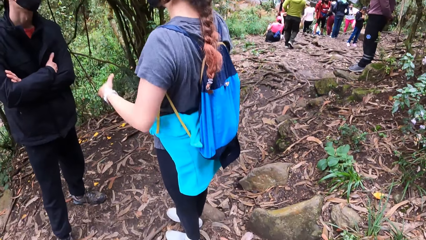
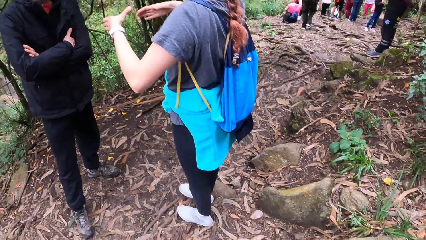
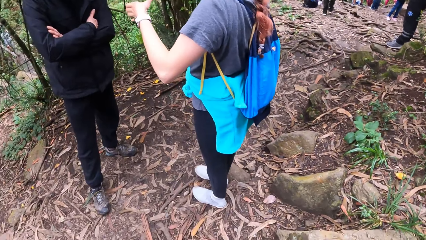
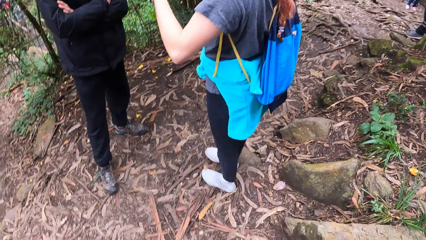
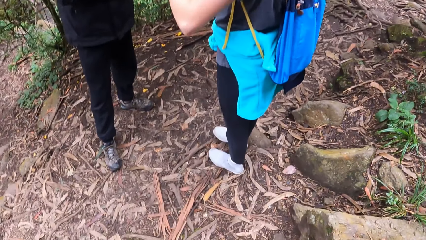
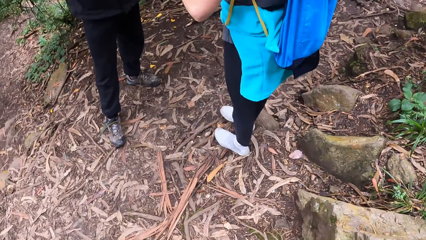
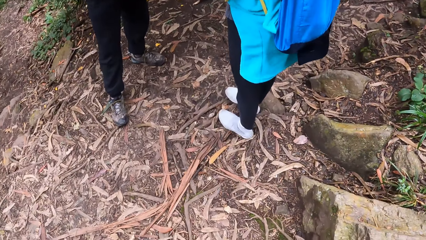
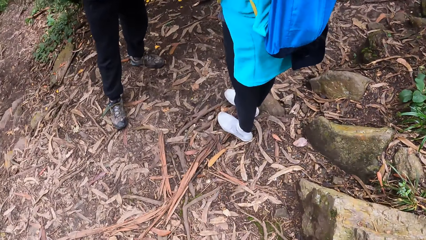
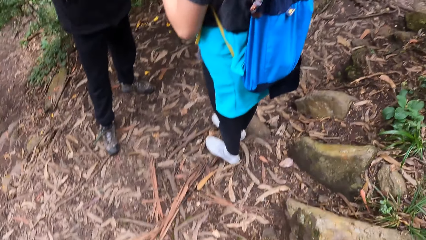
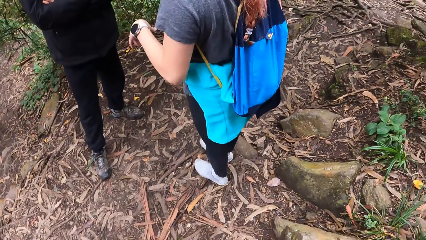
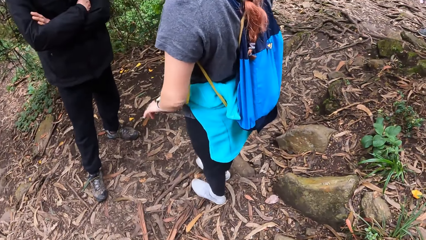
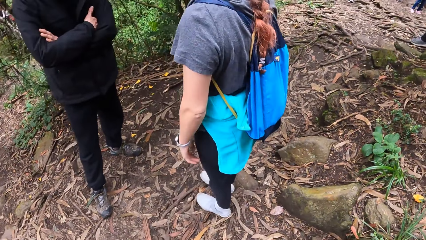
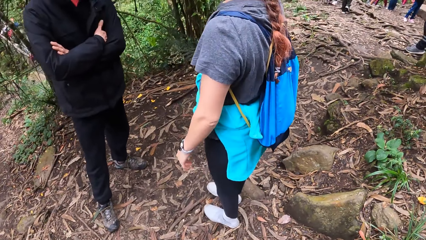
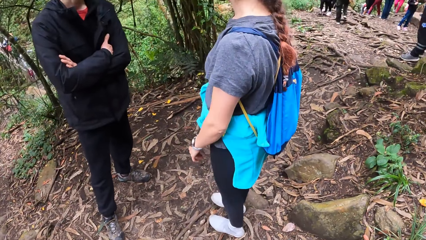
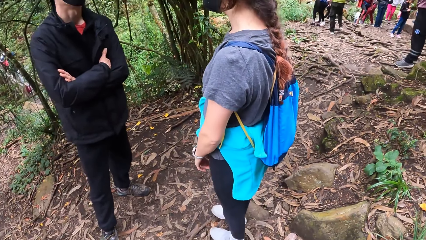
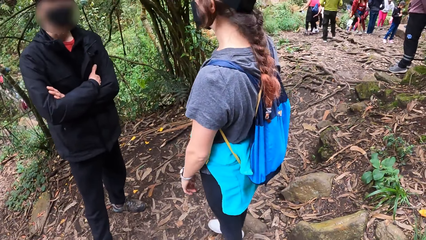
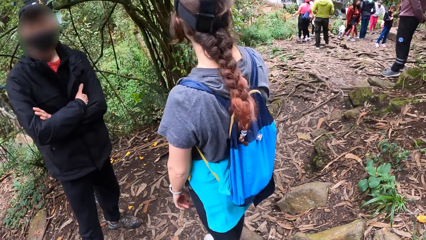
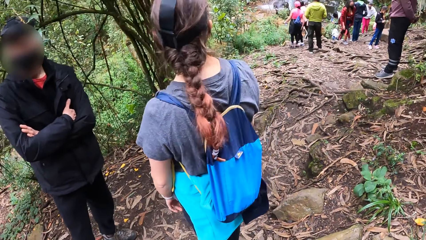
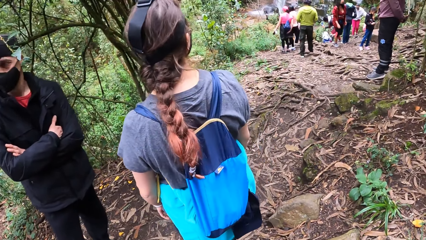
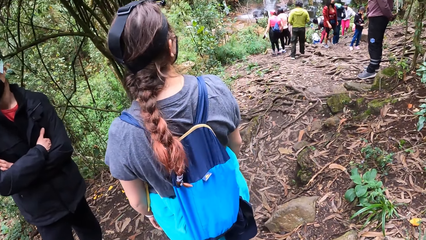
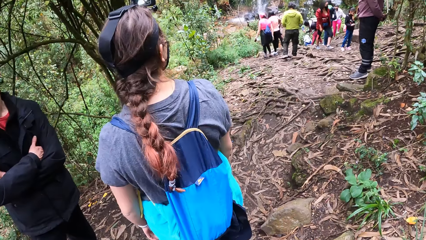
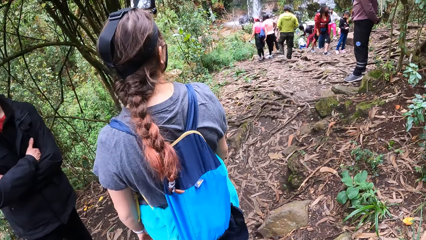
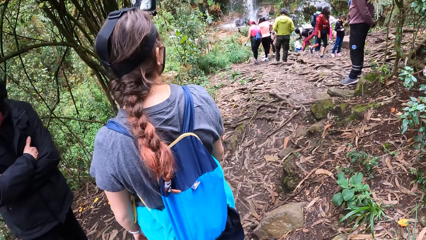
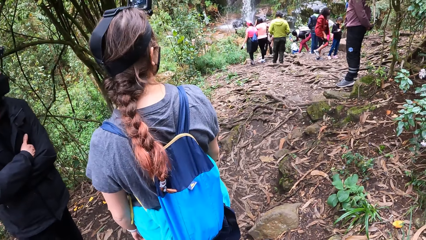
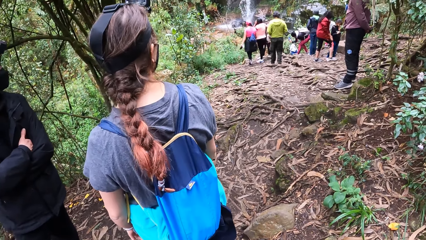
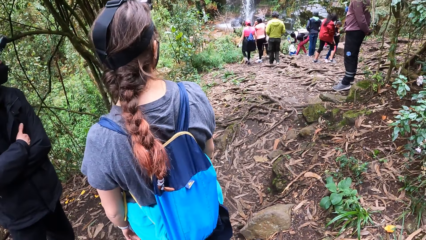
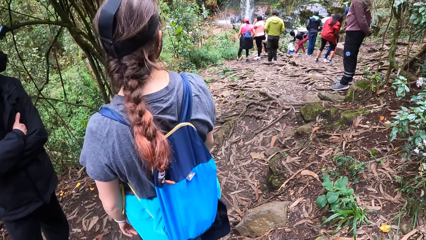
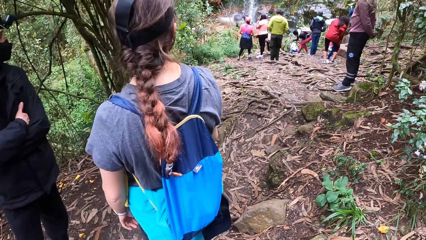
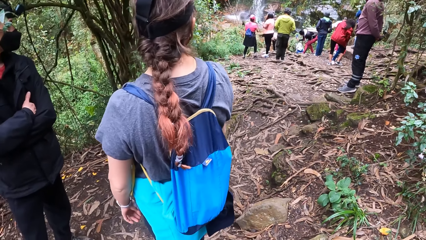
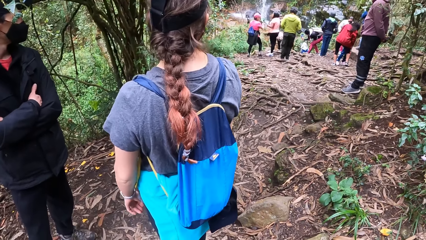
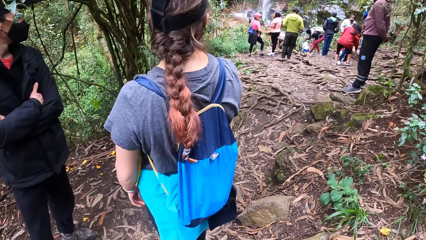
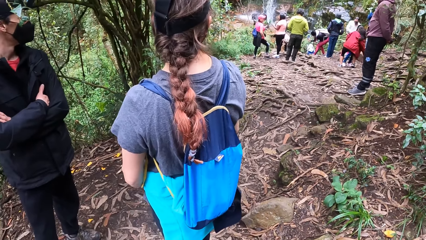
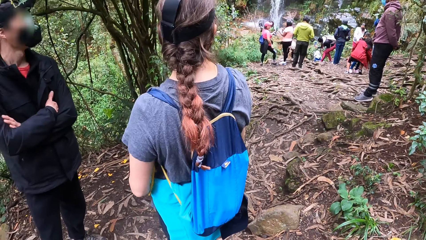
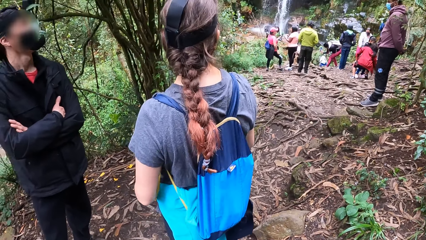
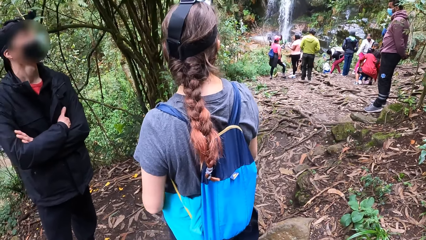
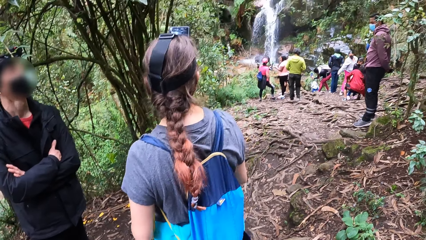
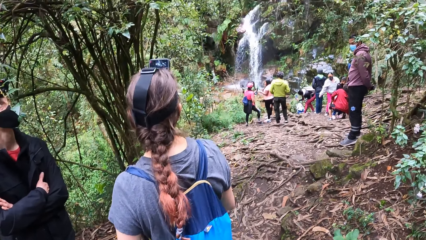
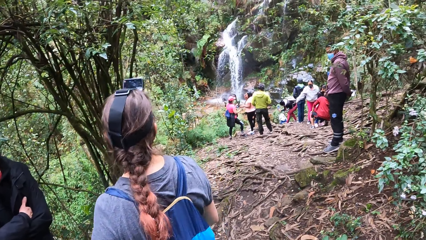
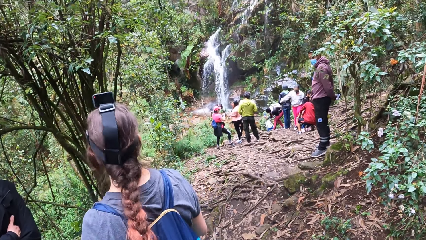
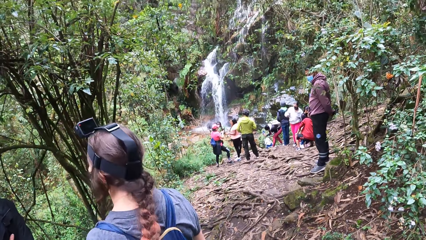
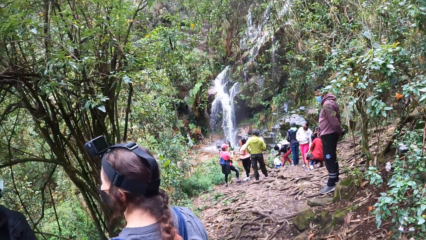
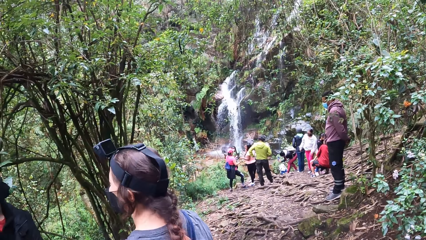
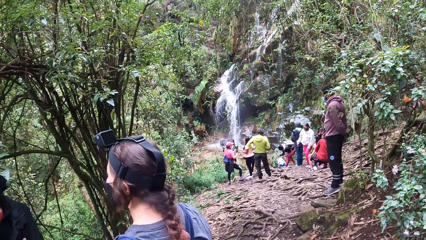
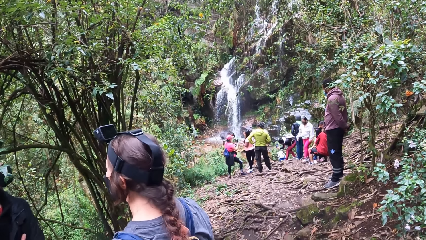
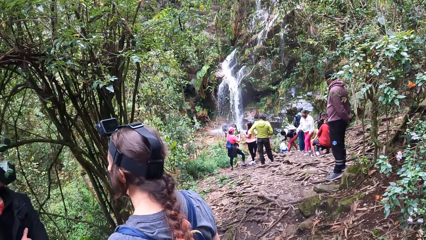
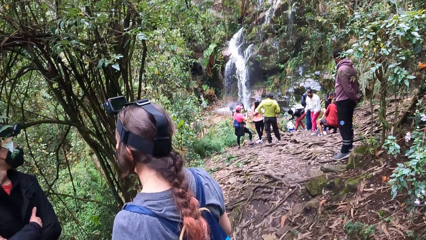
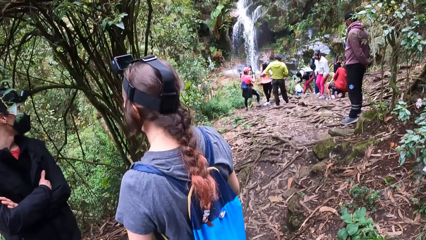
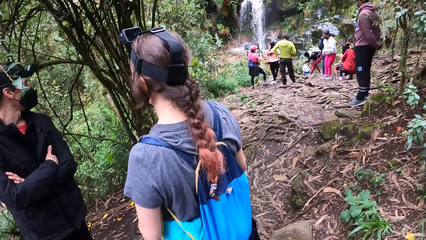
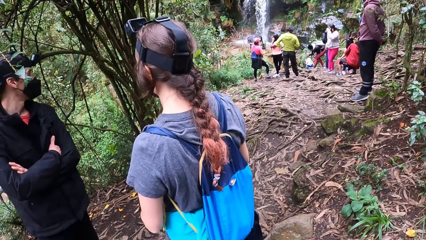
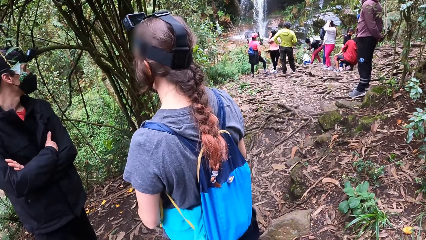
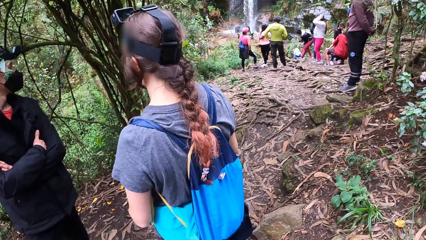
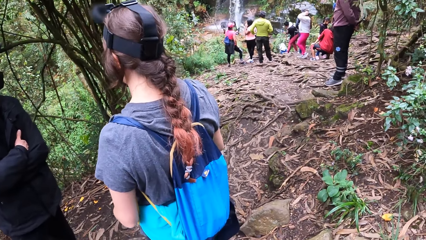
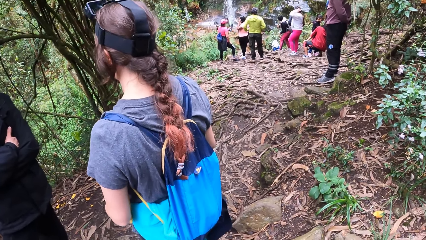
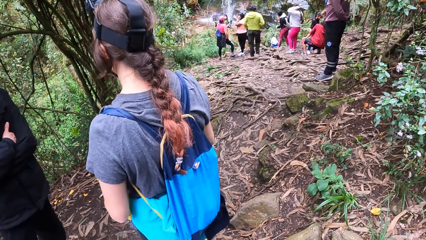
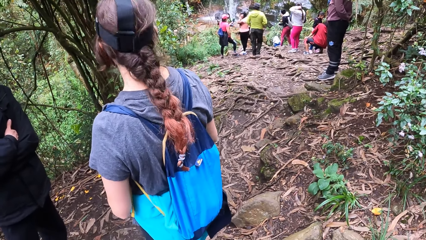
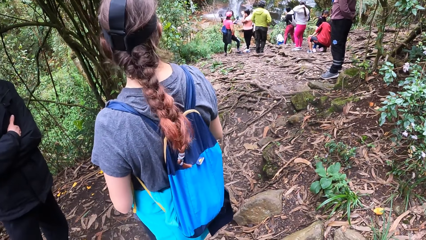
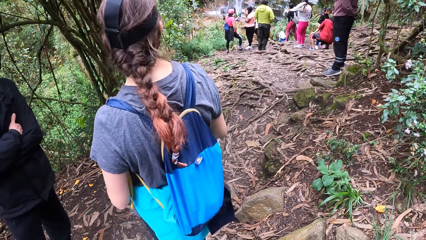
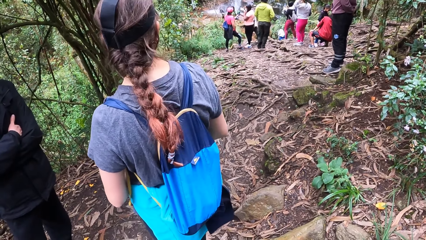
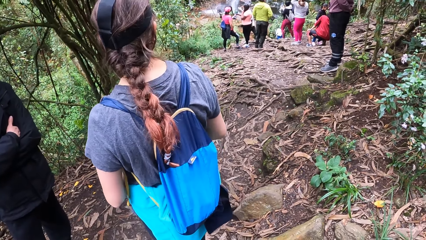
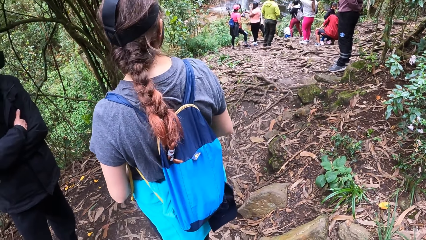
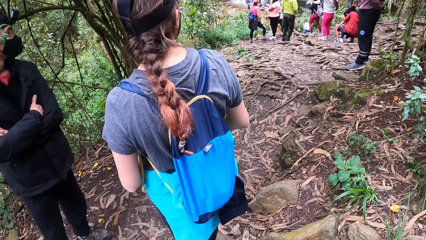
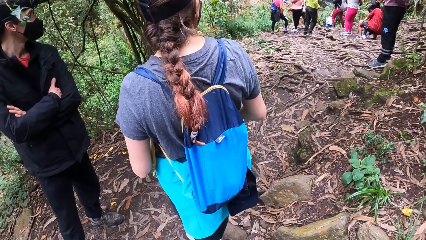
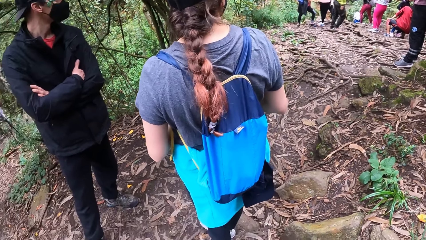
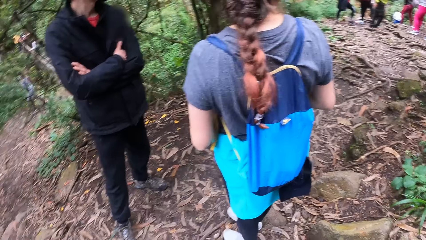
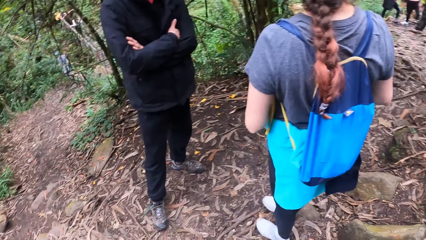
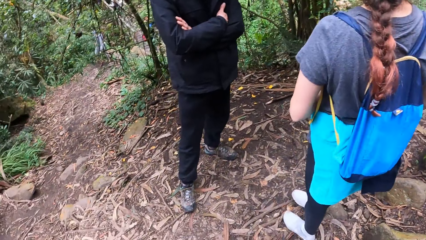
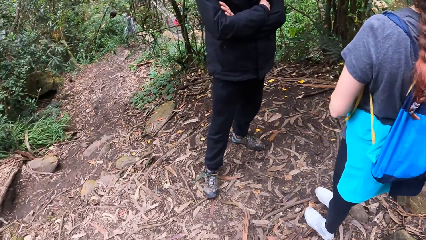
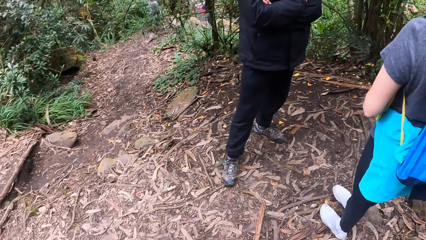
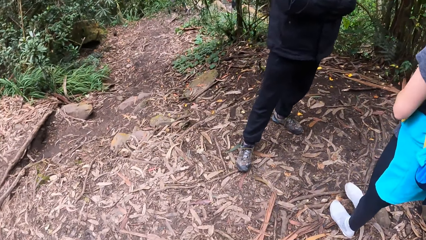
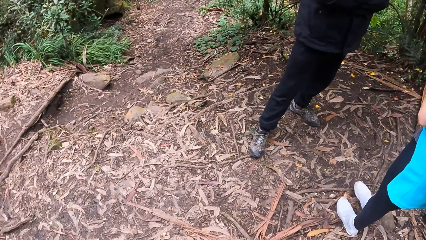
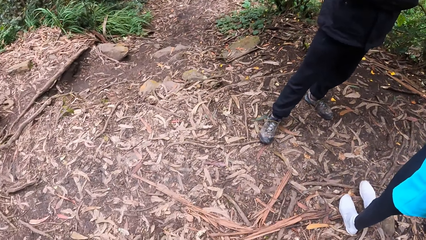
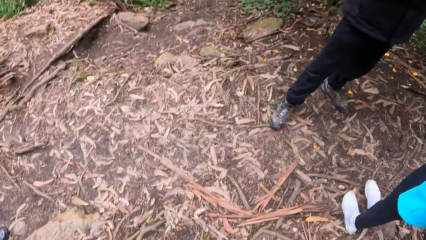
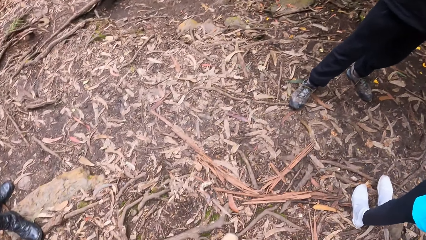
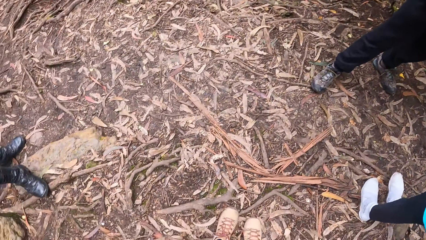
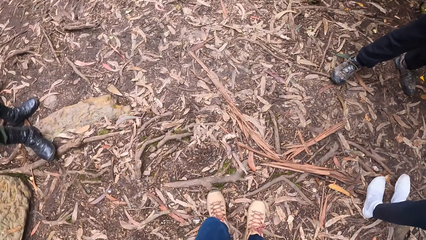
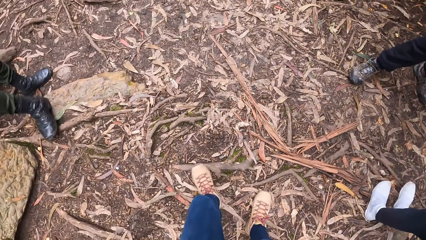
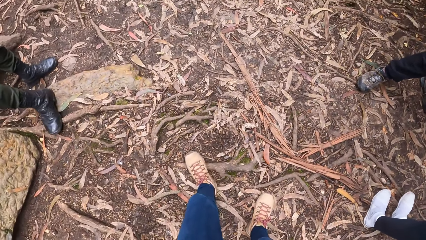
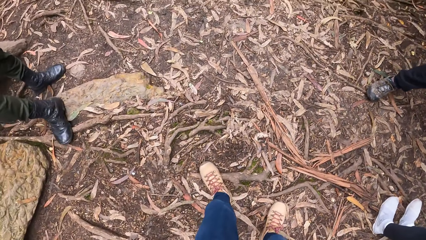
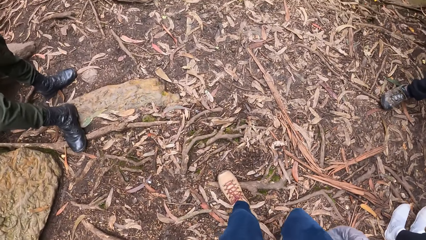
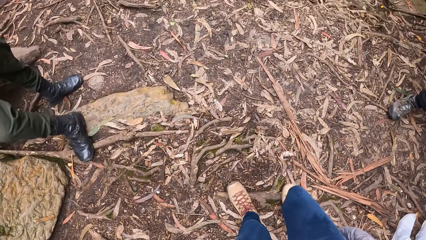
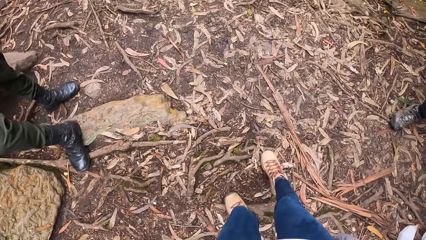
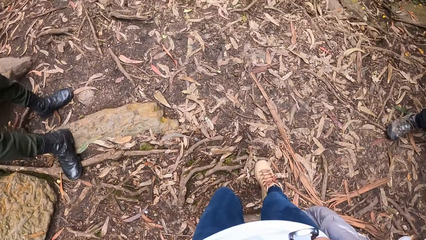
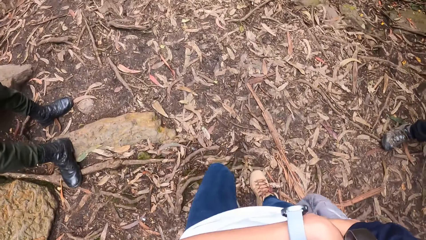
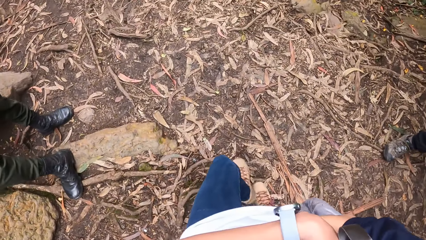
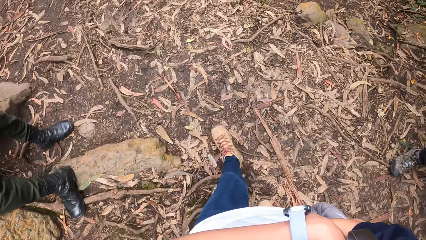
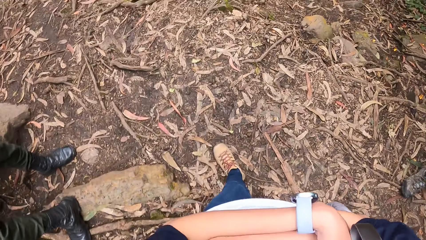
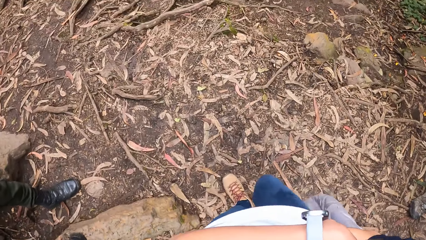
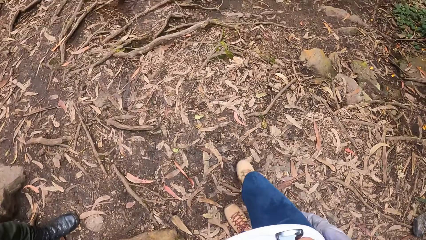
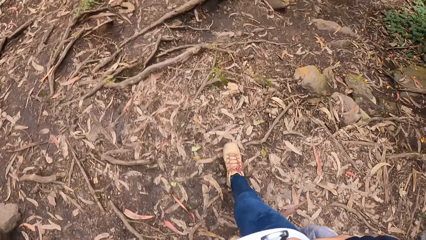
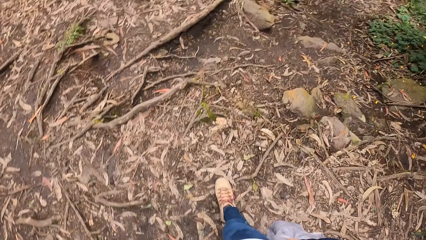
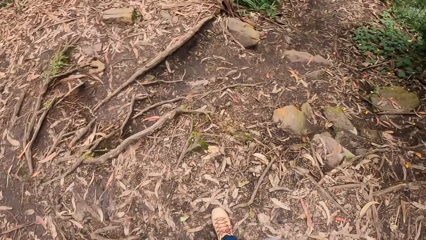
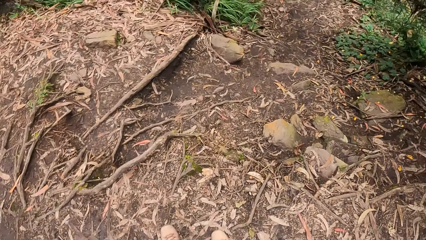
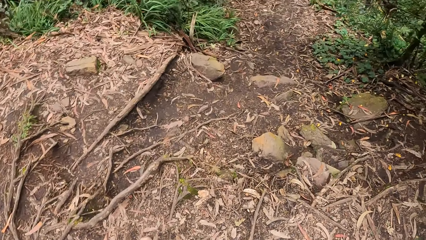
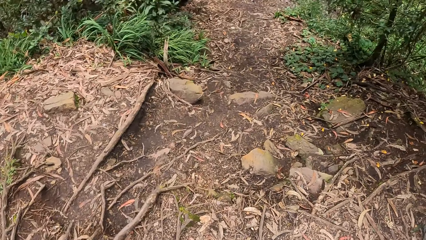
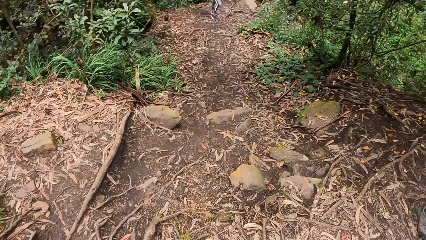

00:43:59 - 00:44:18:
A person interacts with another person. A third person raises a hand. The camera wearer turns around. They look round. The third person turns to the side. The camera wearer turns around. They walk down the hill.
